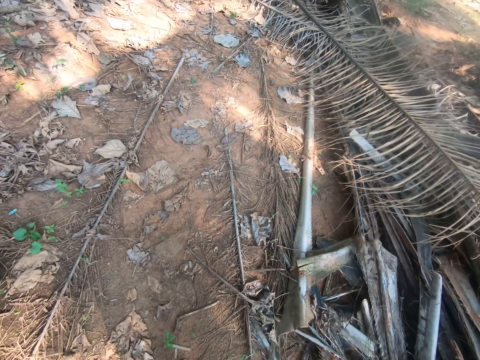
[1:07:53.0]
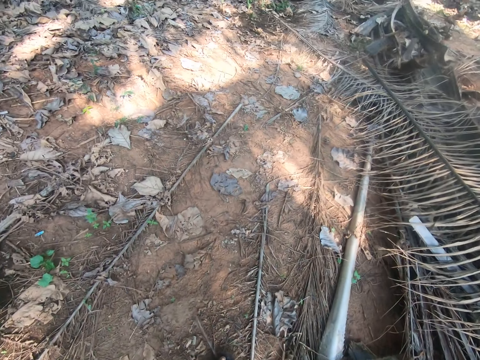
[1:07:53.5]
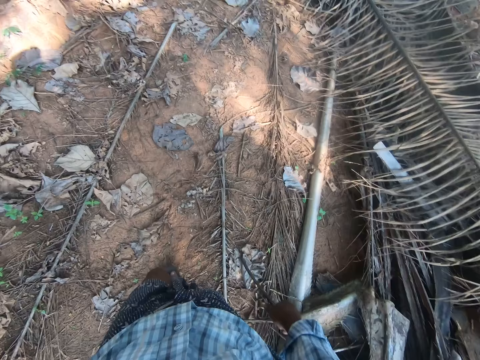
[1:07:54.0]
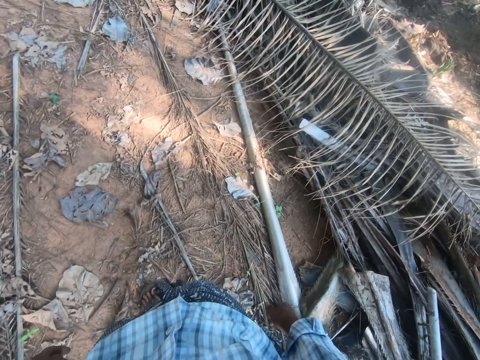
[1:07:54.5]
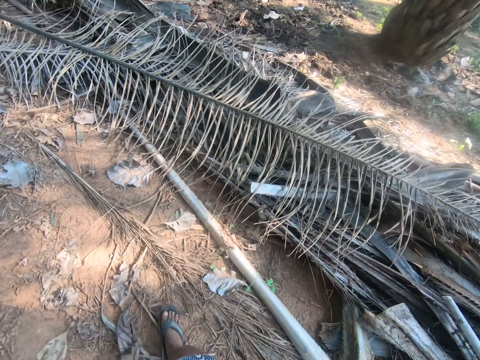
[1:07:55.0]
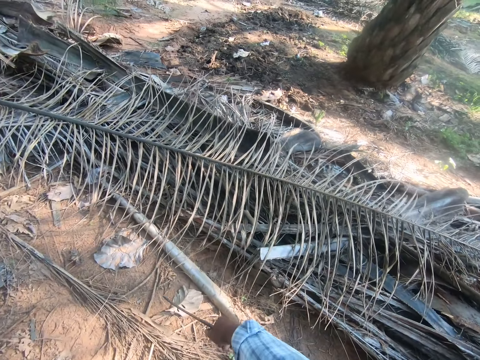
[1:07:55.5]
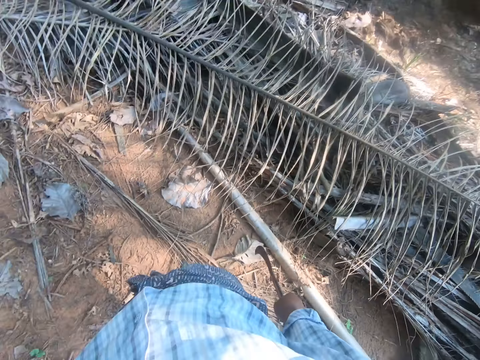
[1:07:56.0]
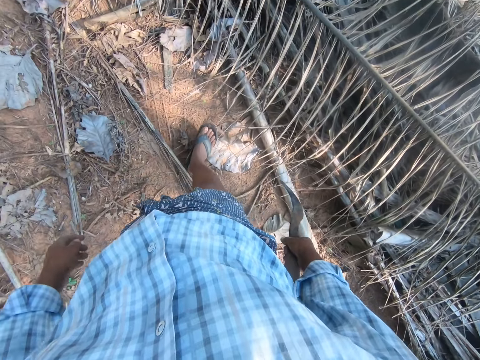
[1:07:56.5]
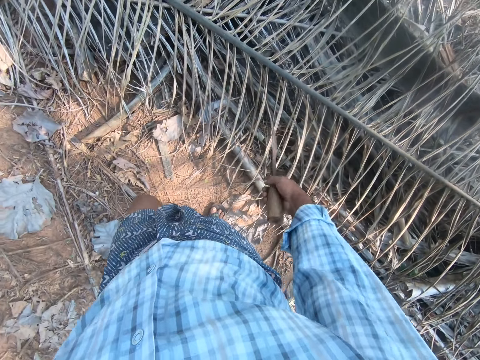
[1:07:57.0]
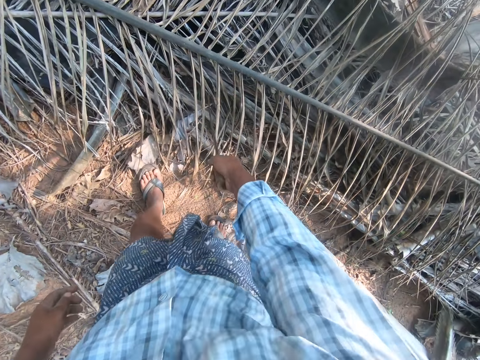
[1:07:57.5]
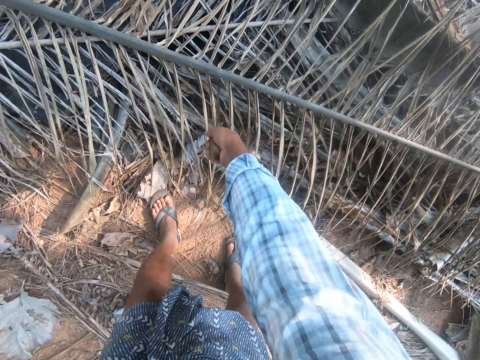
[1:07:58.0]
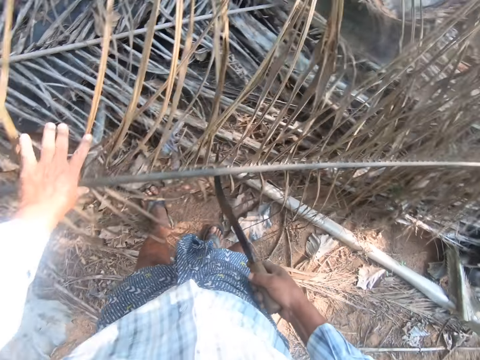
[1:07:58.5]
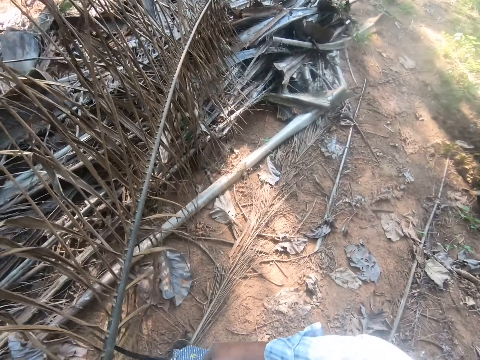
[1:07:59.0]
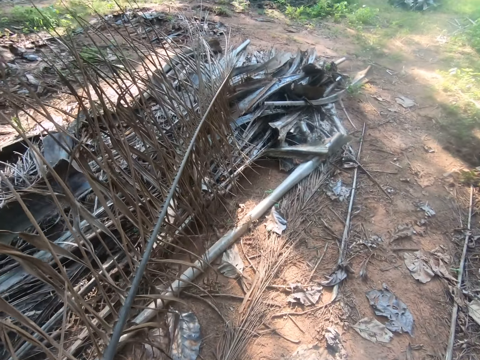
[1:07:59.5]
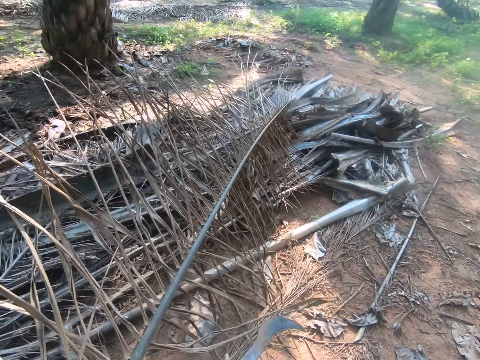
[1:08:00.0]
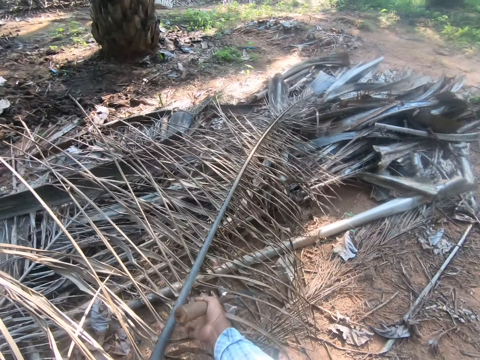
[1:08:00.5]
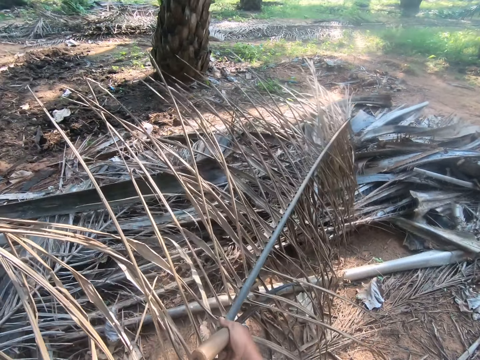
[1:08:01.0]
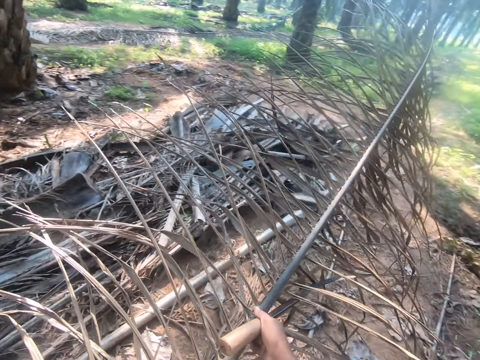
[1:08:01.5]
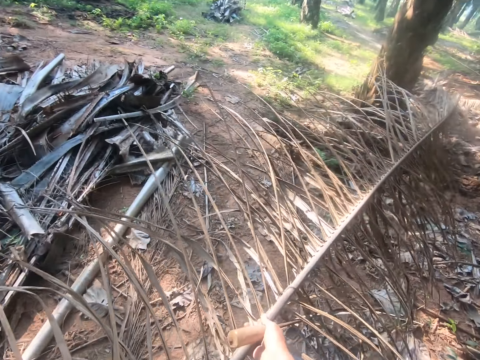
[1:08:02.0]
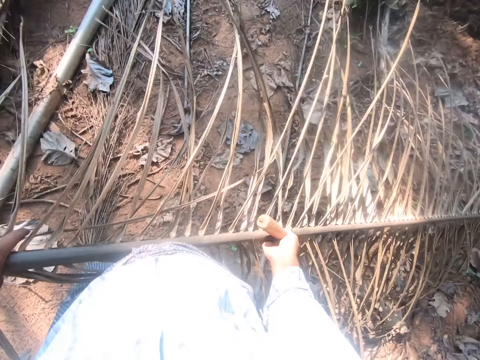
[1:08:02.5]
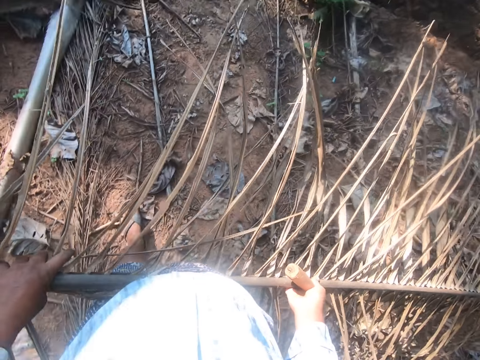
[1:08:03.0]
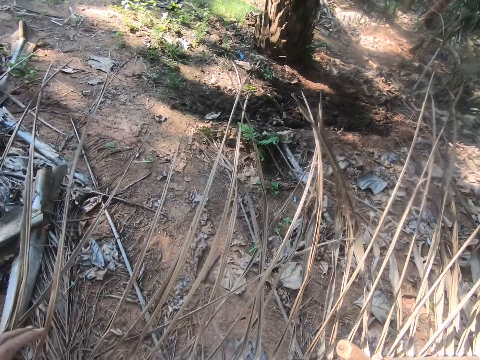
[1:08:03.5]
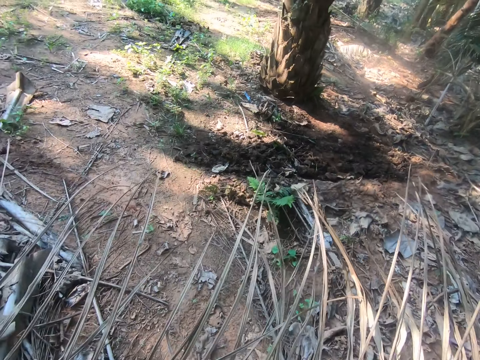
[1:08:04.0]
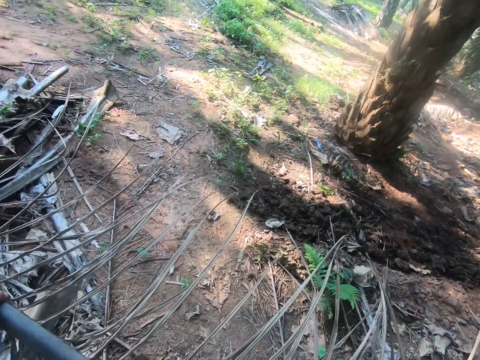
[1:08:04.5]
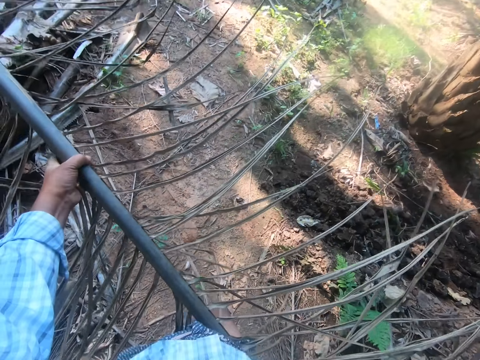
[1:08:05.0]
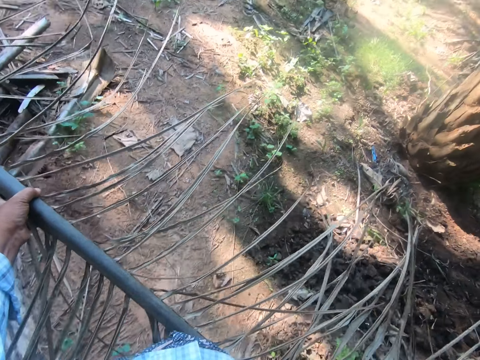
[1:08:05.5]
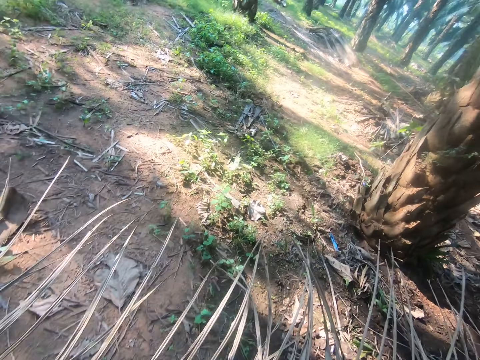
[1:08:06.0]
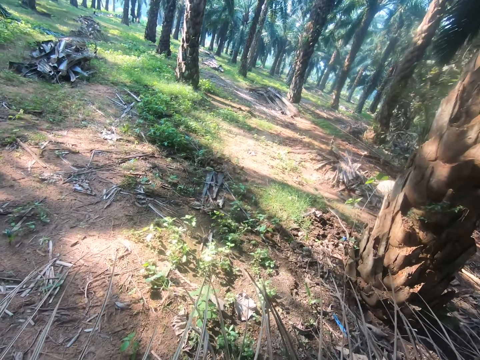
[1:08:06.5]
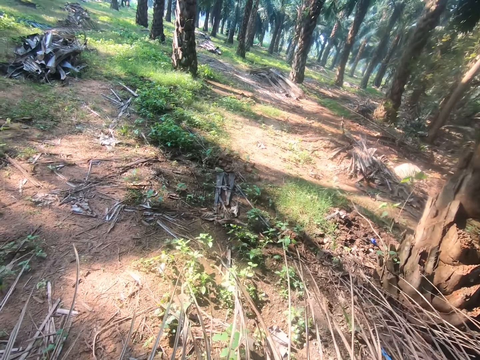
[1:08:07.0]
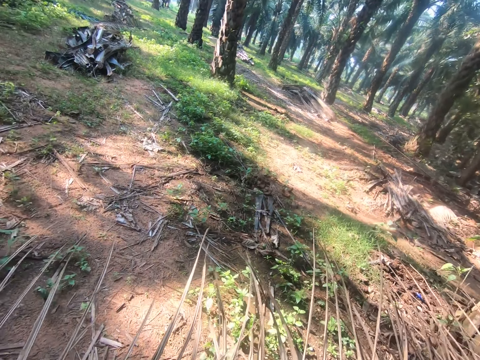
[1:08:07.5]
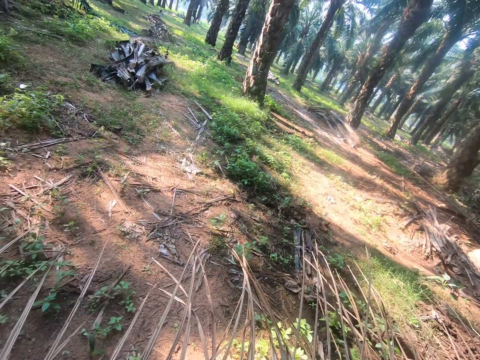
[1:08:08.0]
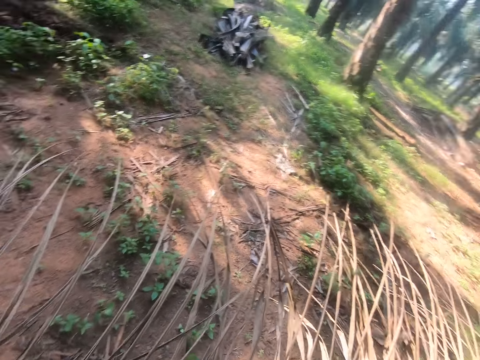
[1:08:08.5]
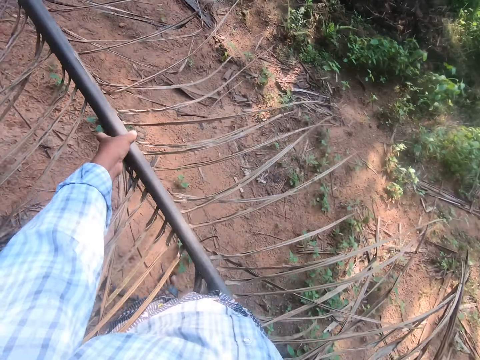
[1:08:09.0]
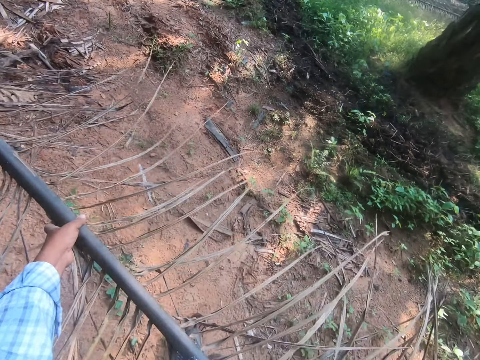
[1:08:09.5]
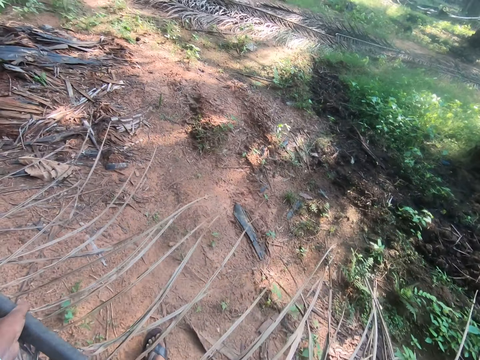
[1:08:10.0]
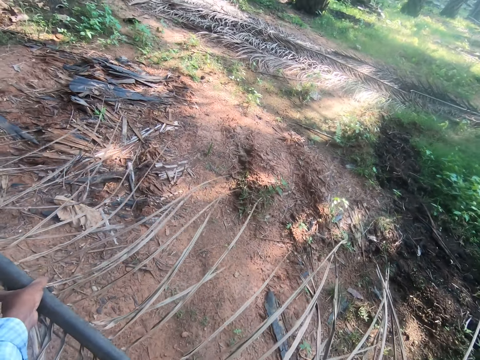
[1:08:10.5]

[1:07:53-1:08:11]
The camera wearer walks in the farm. He picks up a palm frond with the sickle in his right hand. He lifts the palm frond. He carries the palm frond with both hands. He walks in the farm.

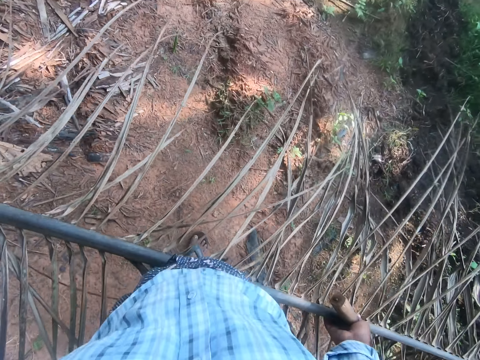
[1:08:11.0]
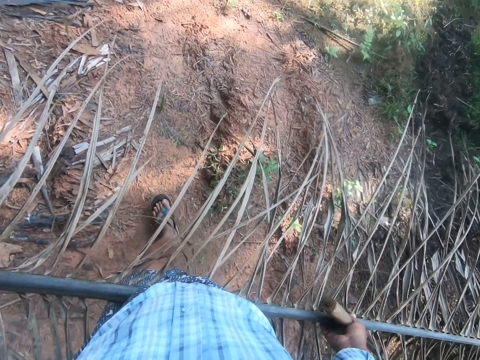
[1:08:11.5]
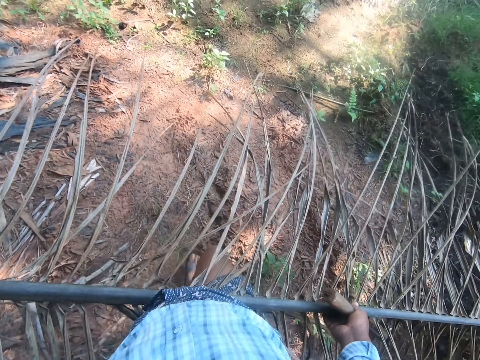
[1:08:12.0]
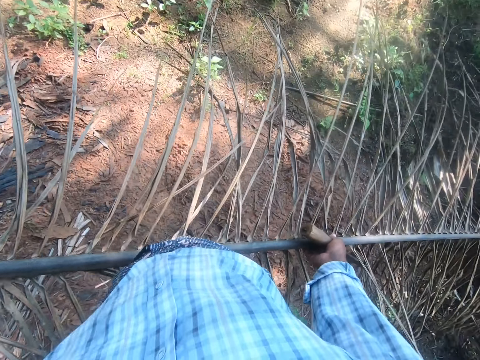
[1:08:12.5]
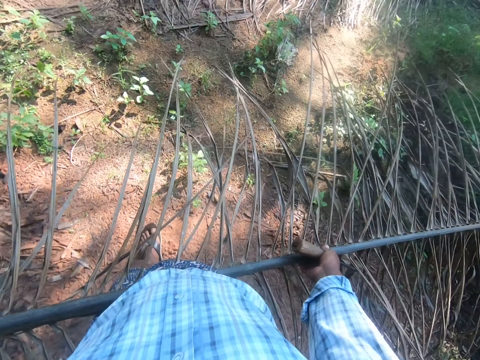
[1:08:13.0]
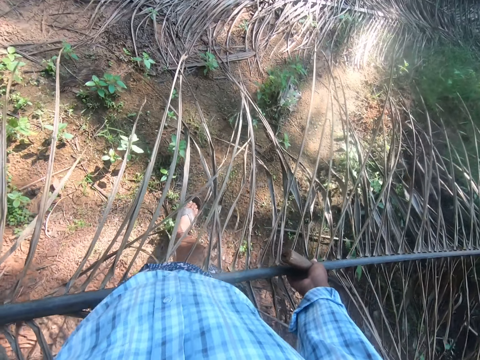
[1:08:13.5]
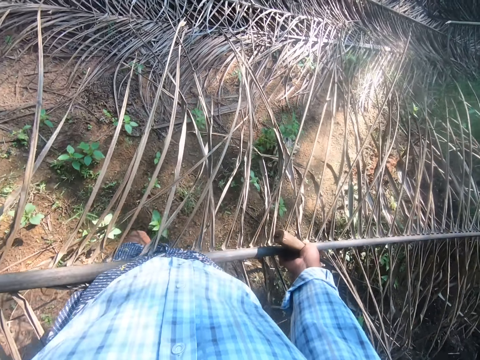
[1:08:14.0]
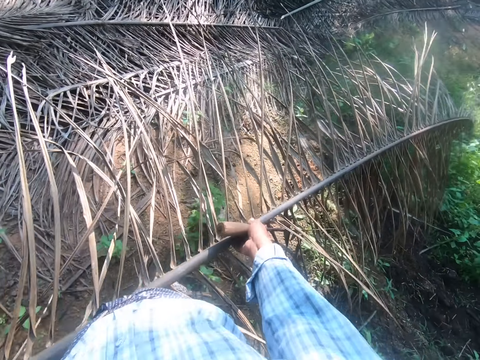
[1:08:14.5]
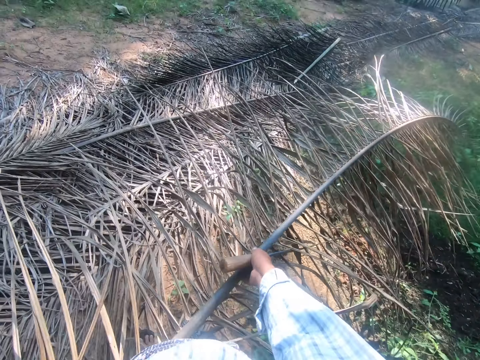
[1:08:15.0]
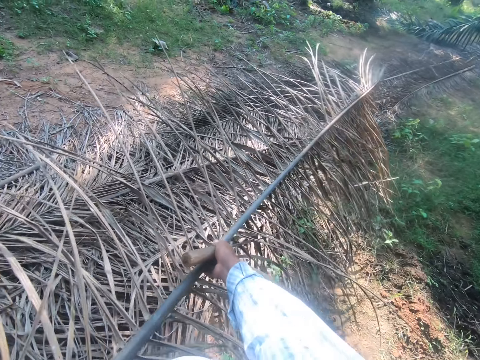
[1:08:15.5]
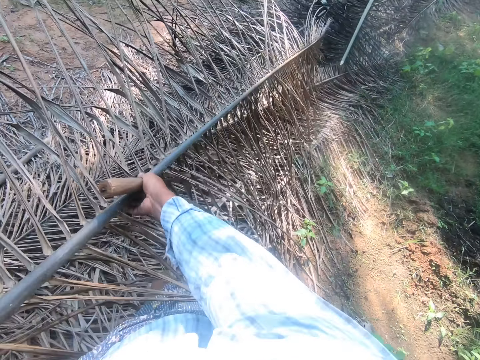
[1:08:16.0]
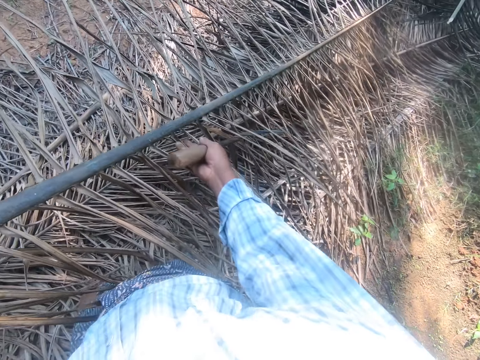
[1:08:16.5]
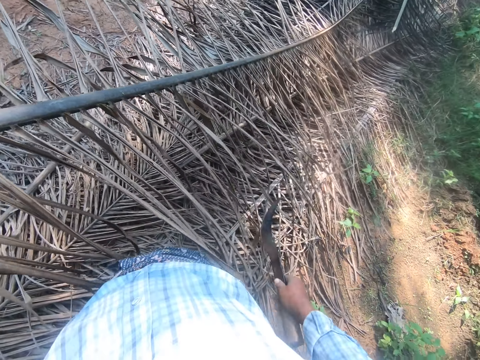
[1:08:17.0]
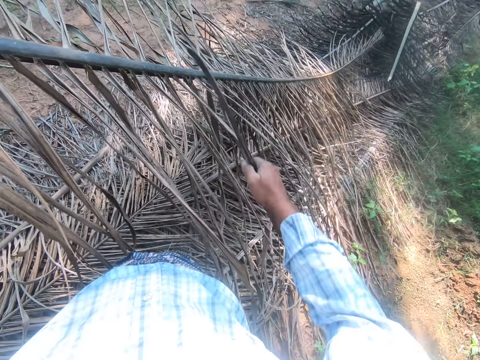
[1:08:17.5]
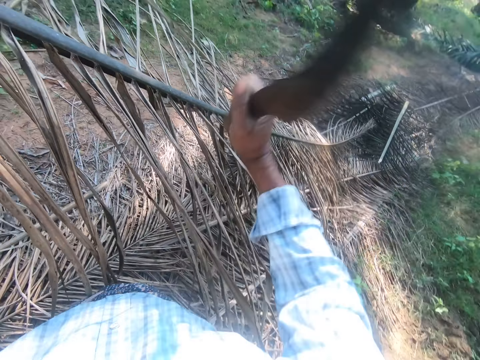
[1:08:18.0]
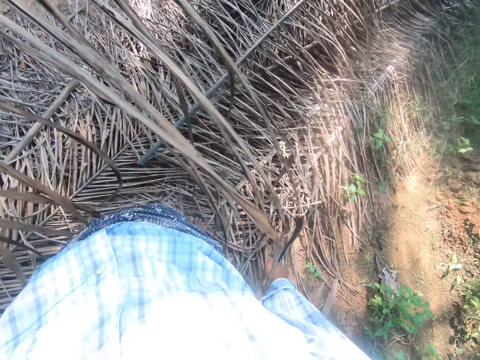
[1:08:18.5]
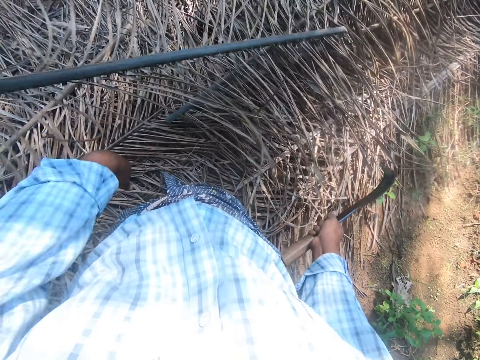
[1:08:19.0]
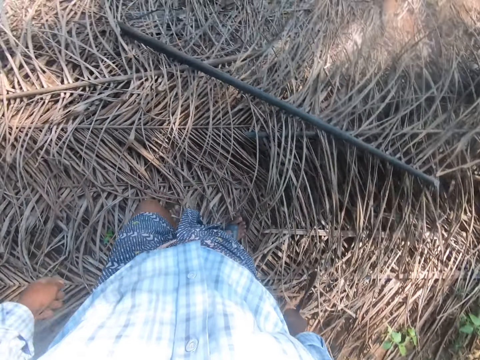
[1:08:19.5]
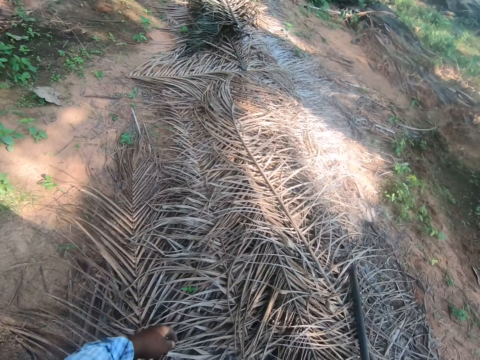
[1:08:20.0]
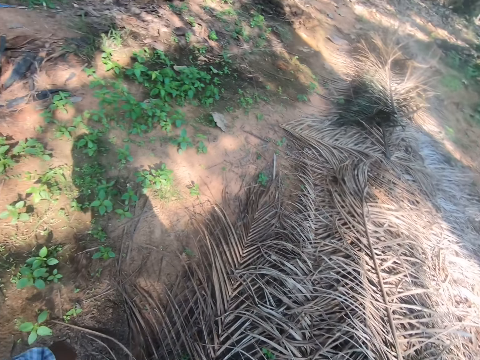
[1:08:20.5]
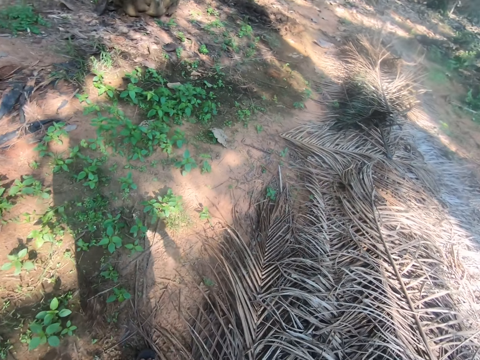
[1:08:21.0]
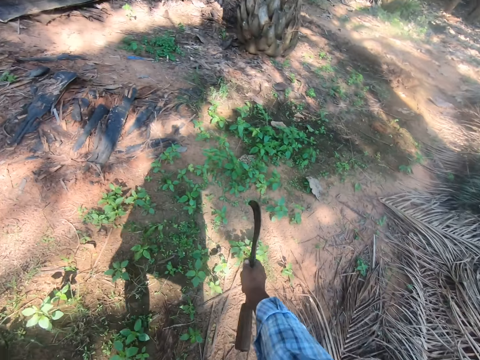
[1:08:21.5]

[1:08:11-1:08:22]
The camera wearer drops the palm frond on a pile of palm fronds. He cuts the palm frond into two with the sickle in his right hand. He drops the cut palm frond on the pile of palm fronds.
